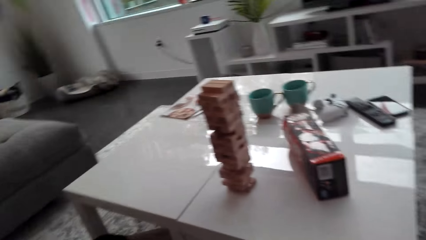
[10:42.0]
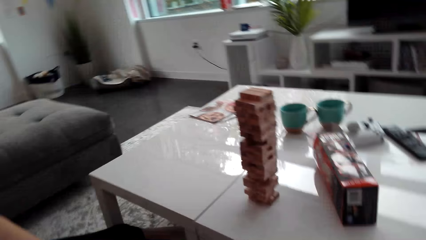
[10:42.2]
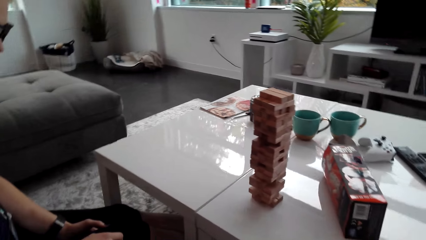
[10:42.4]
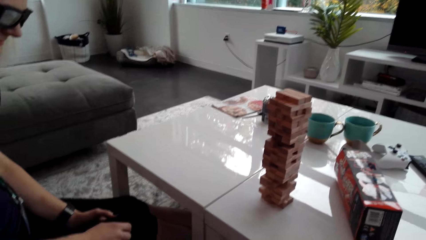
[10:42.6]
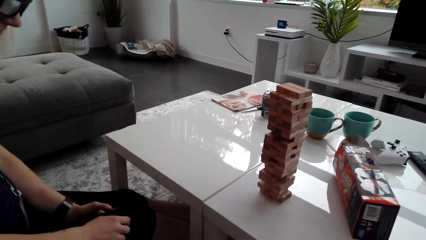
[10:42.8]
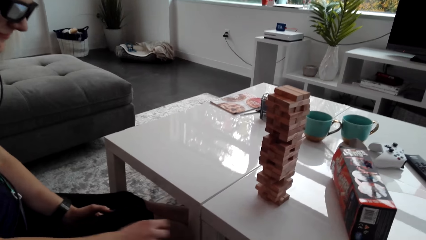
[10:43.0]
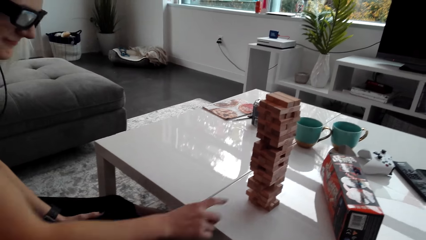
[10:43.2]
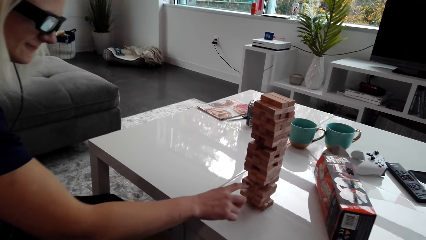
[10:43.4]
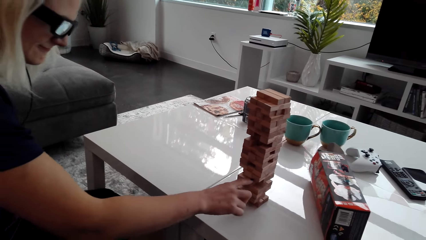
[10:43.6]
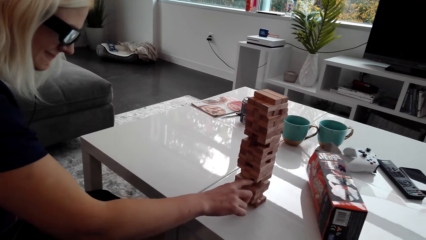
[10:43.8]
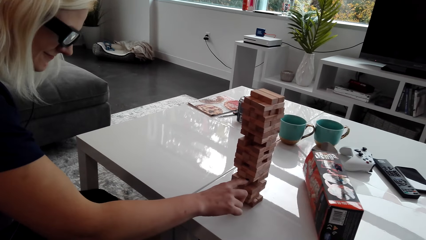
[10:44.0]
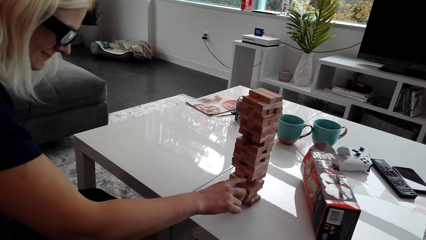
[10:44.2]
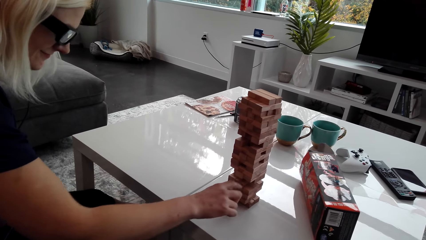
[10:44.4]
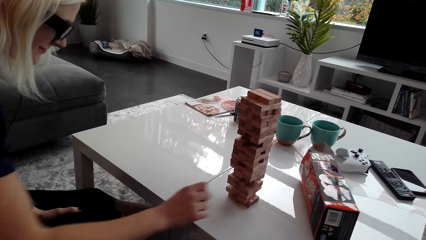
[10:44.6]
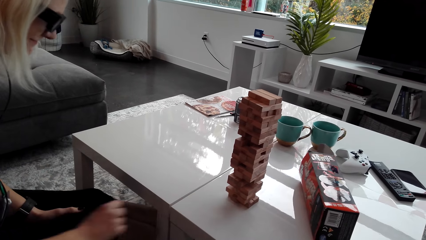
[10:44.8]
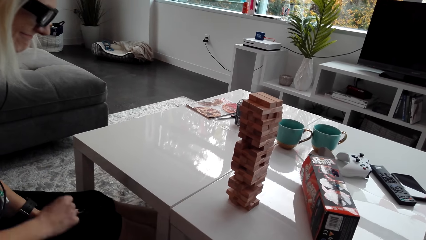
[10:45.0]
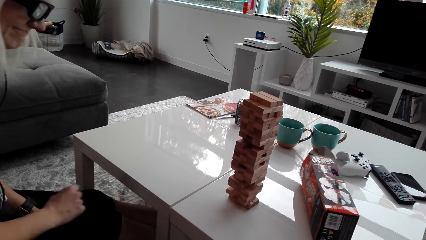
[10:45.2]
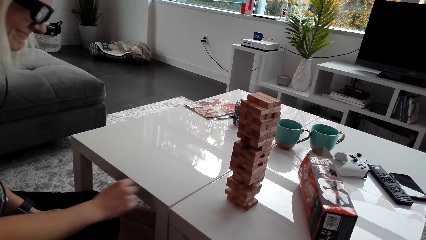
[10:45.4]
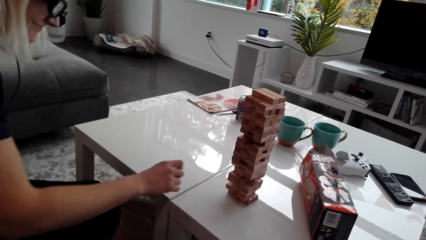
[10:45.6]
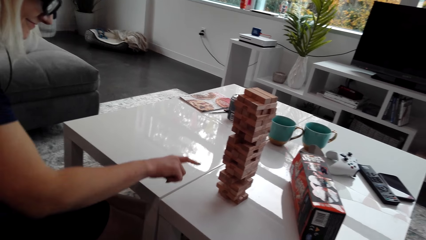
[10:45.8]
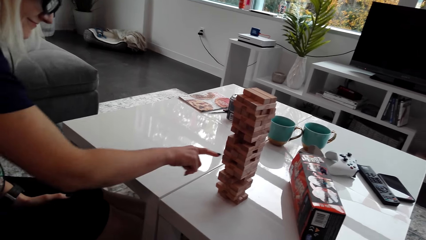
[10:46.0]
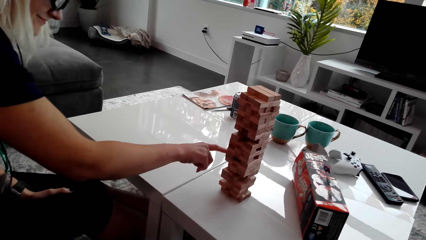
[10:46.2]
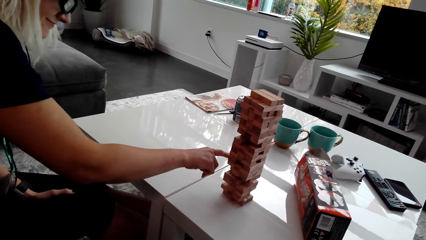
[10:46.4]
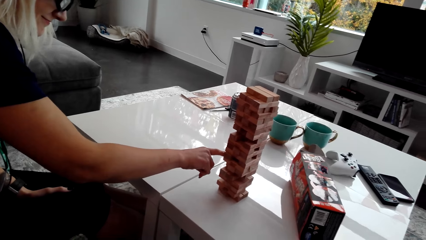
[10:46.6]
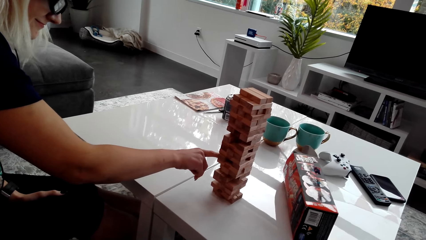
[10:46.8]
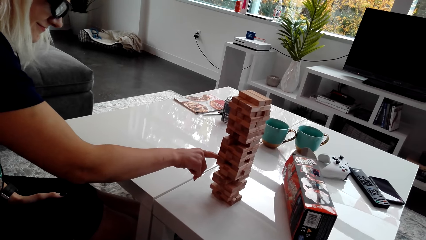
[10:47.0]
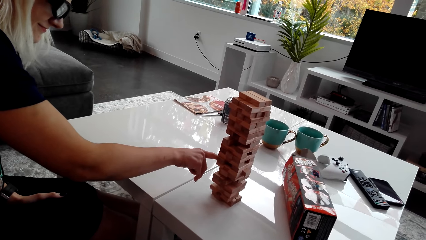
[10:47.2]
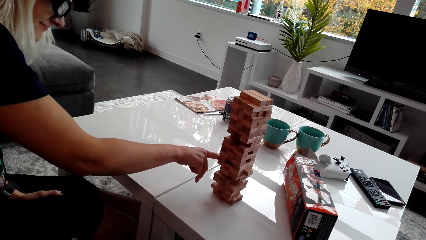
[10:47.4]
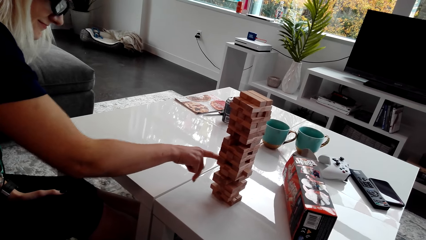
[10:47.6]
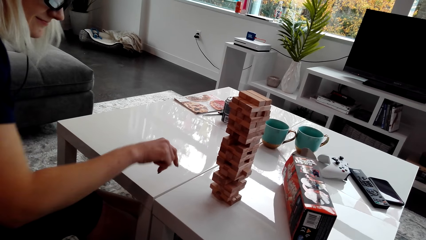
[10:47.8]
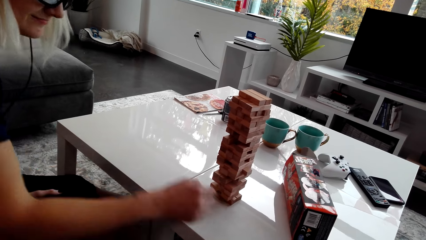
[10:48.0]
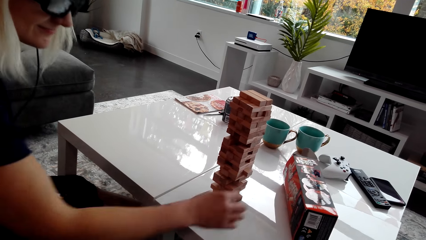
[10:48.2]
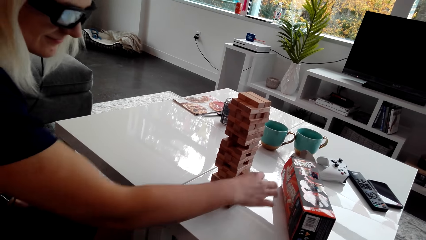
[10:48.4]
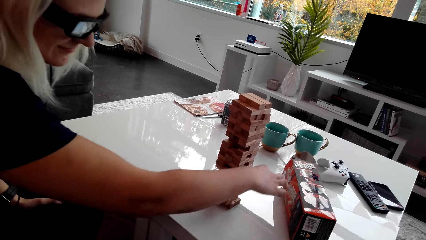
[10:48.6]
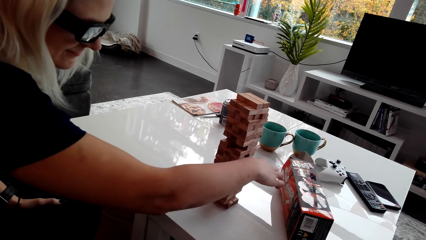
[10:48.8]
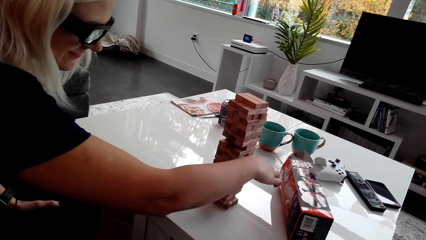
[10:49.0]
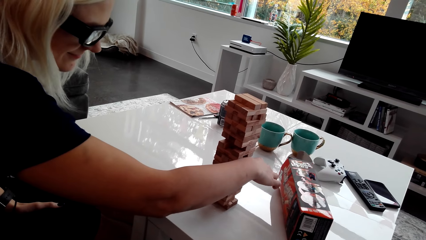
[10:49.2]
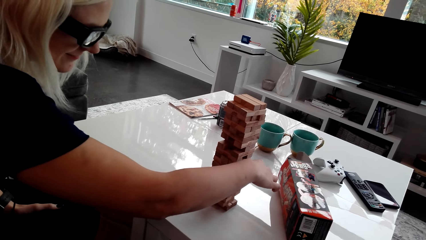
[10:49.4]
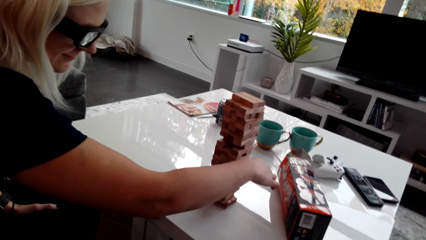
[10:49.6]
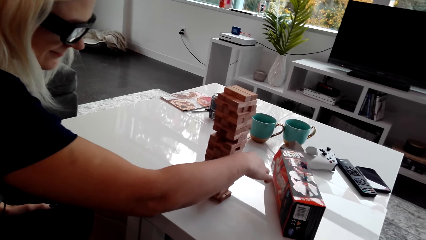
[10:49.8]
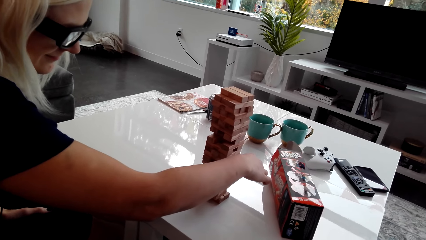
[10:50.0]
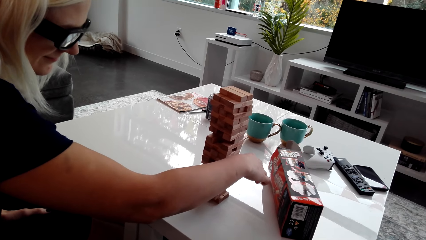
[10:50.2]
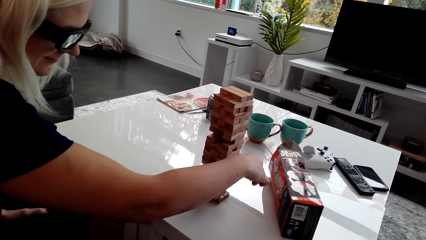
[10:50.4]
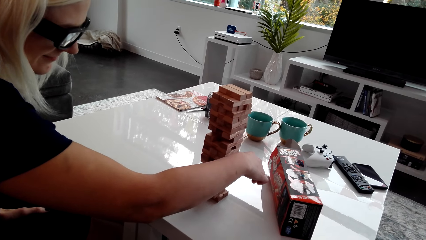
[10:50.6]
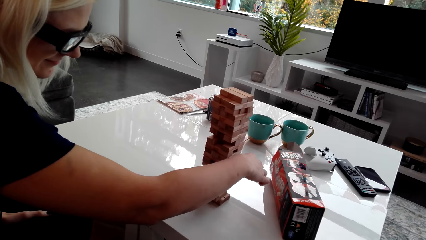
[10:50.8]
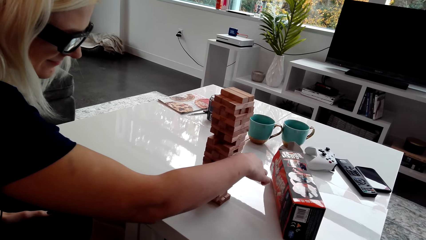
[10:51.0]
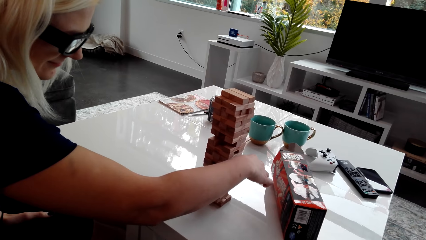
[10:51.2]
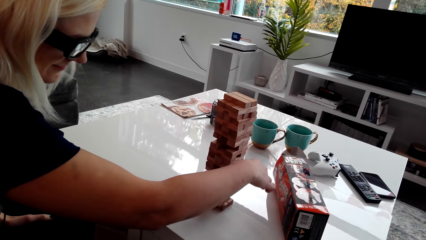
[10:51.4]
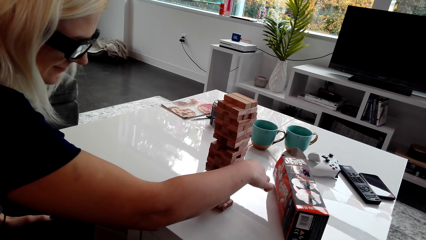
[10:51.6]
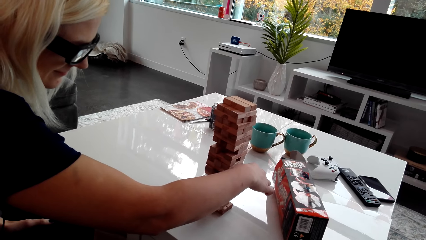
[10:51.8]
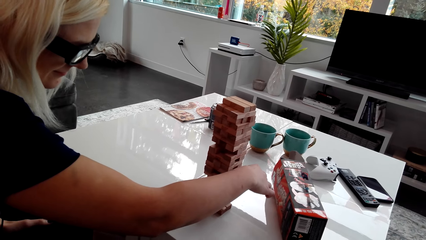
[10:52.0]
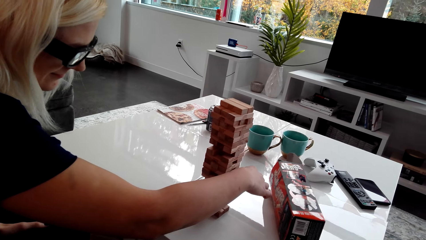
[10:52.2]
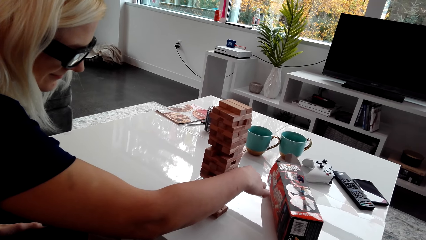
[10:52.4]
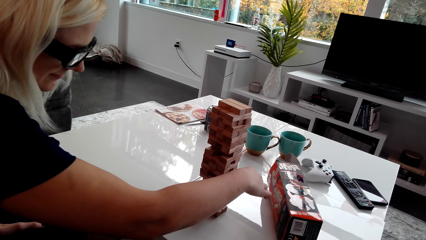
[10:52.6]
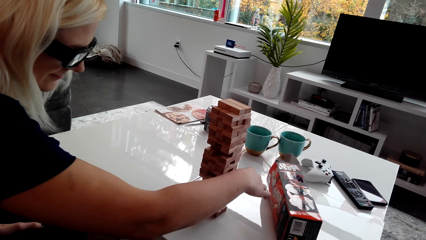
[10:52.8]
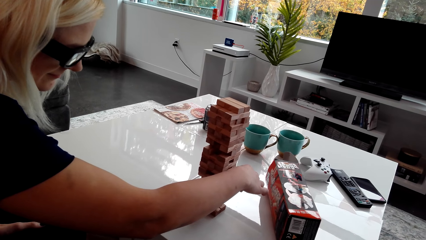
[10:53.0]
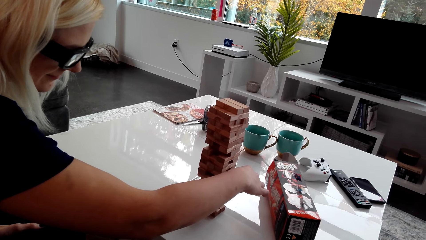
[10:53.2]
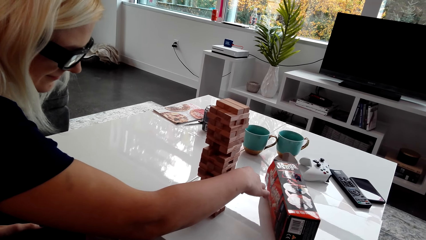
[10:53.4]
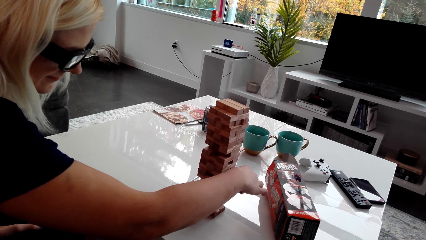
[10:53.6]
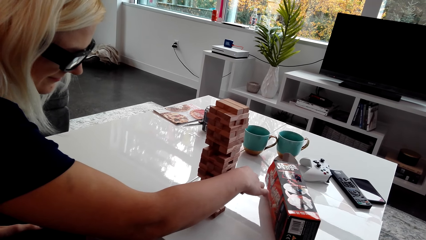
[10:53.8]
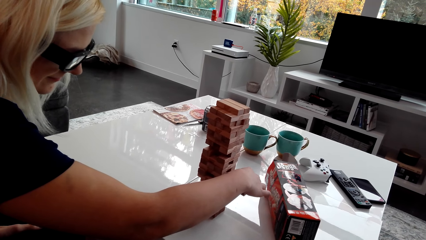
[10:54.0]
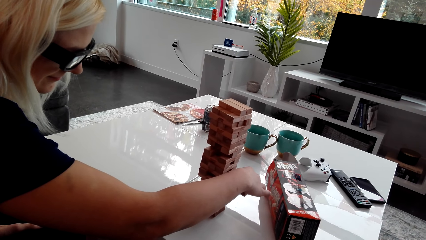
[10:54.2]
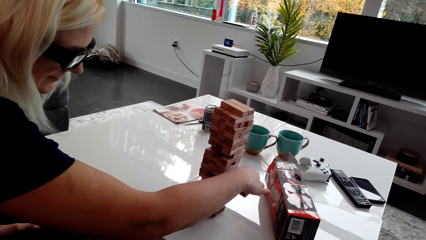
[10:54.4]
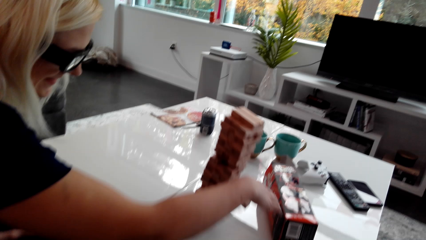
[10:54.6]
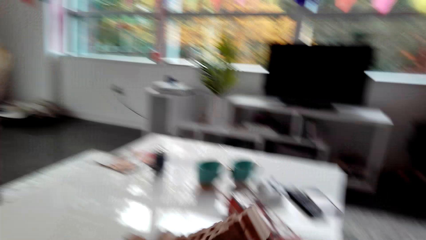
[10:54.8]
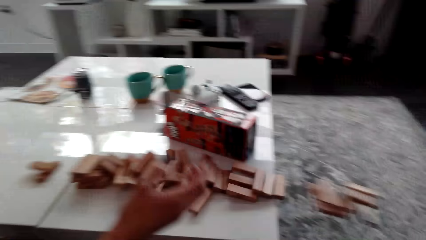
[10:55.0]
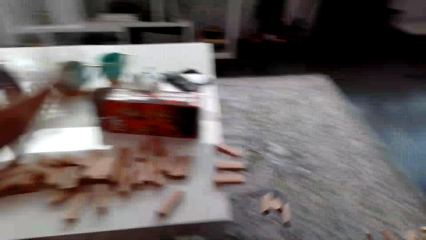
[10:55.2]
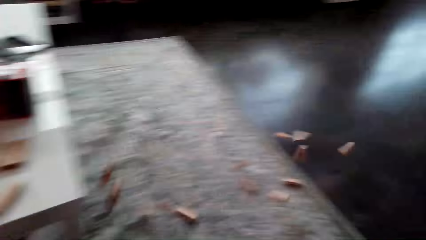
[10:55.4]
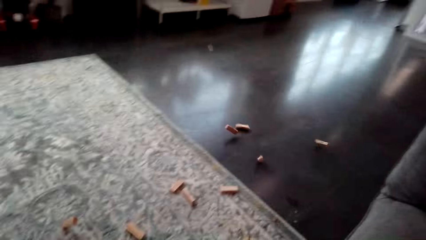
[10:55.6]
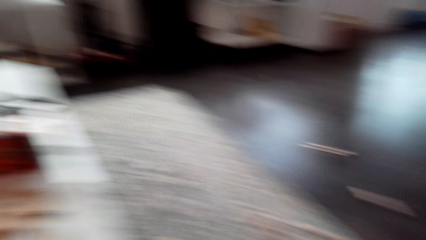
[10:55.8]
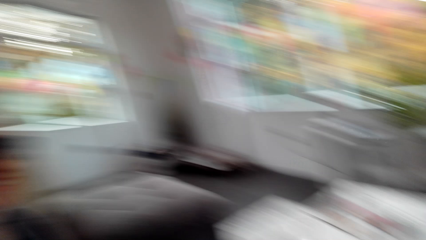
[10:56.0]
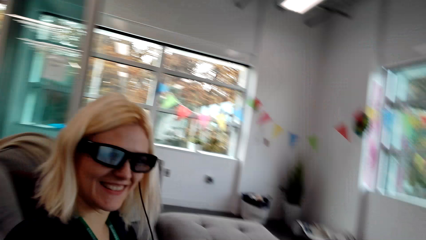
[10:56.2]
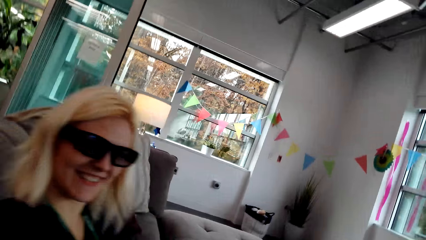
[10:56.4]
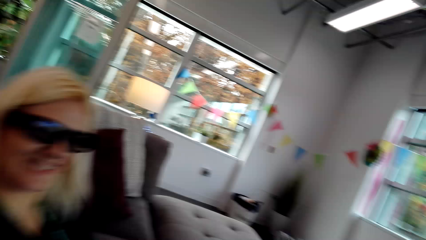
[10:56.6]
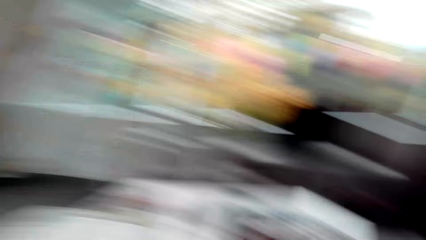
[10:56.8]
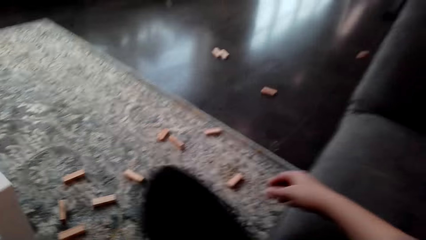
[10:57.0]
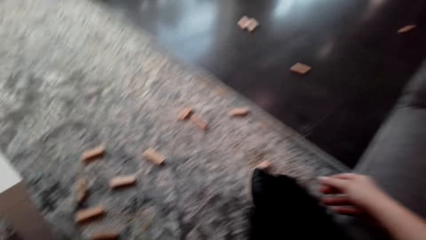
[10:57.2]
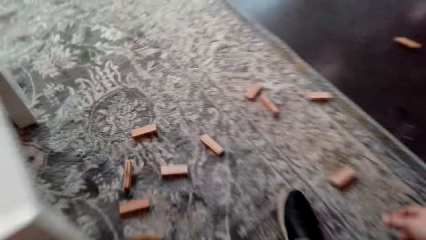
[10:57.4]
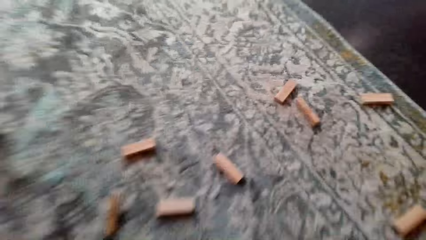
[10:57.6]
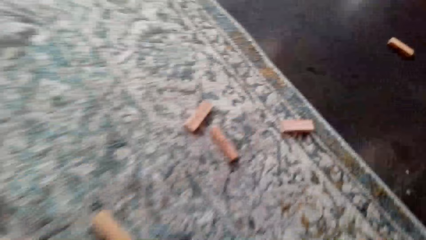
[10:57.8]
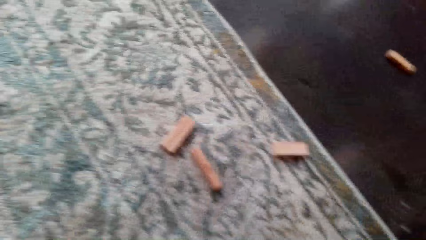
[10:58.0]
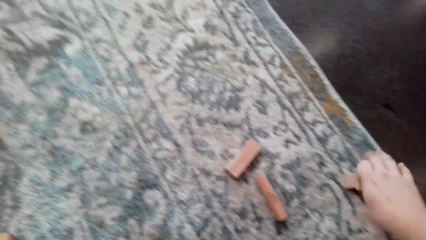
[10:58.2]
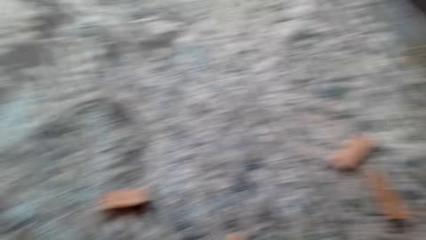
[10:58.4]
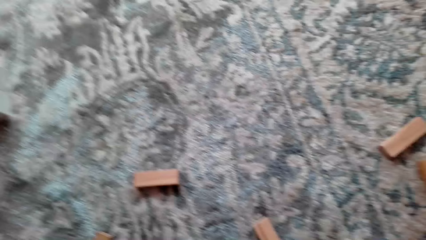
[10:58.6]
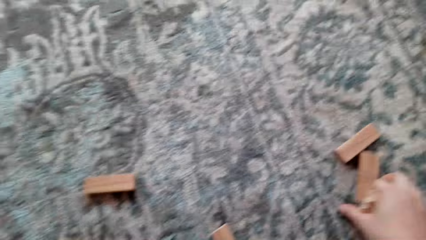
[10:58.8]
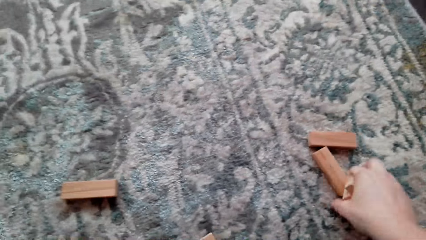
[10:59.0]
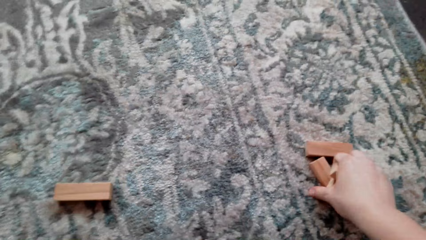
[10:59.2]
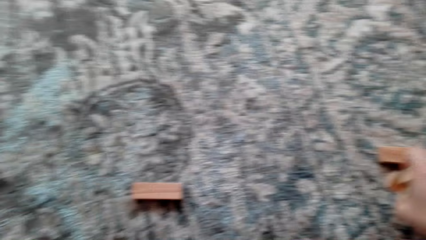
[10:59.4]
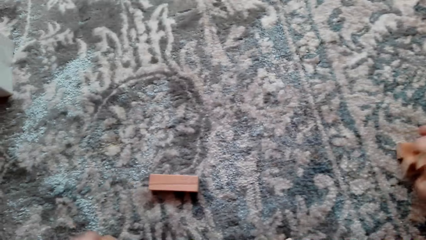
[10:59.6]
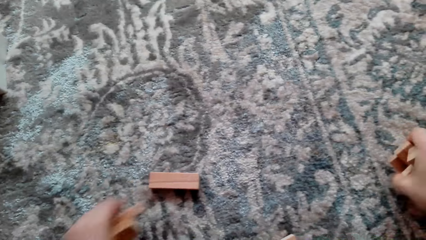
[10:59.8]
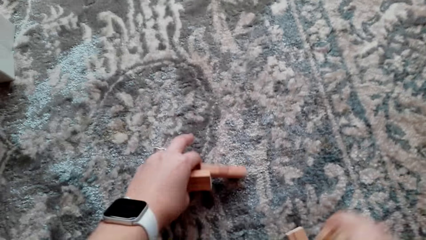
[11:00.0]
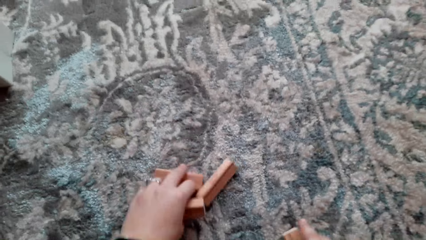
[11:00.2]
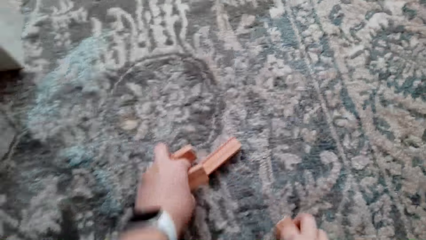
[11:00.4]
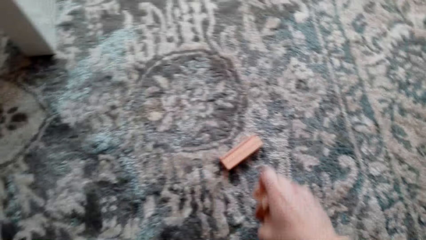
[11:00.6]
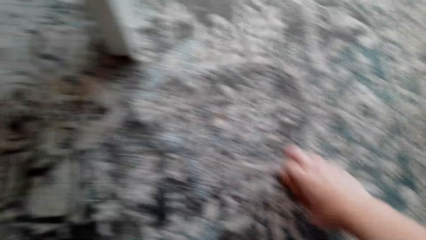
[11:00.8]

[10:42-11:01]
A lady stares at the tower. The lady picks a block or wood brick from the tower. The lady tumbles the tower. The camera wearer looks at the lady. They bend on the floor and collect the blocks on the floor.
